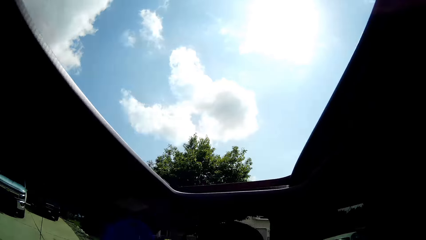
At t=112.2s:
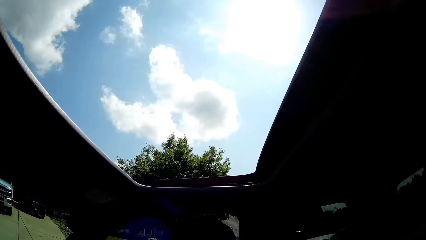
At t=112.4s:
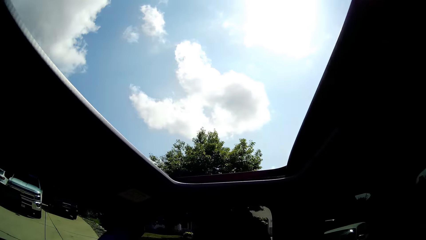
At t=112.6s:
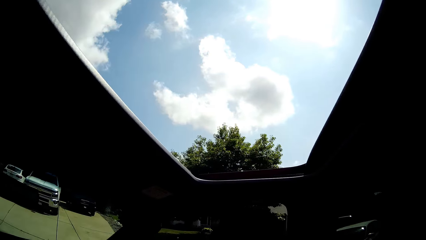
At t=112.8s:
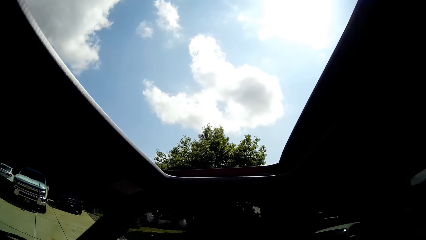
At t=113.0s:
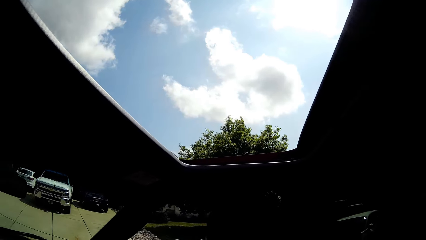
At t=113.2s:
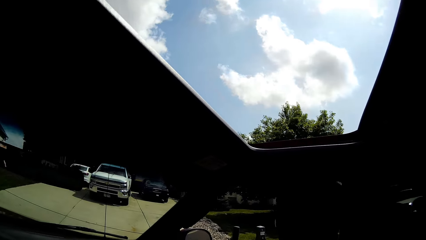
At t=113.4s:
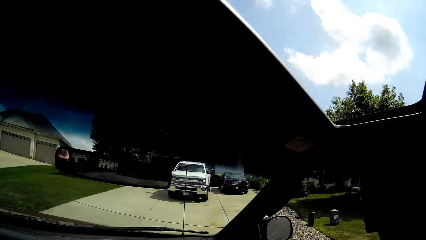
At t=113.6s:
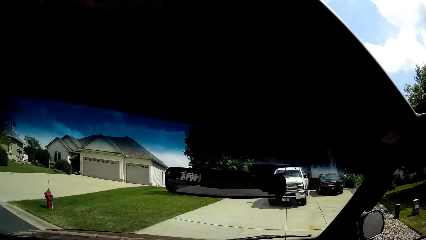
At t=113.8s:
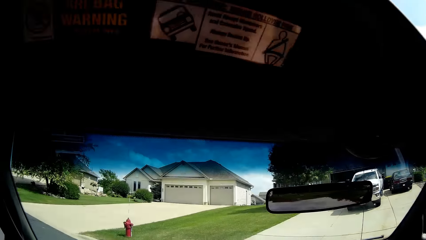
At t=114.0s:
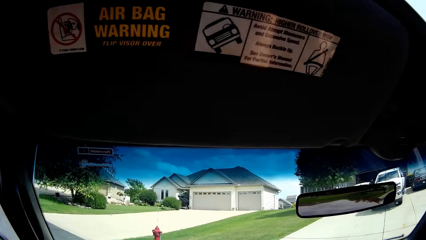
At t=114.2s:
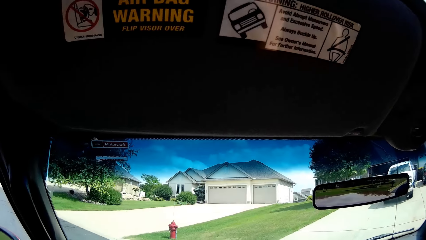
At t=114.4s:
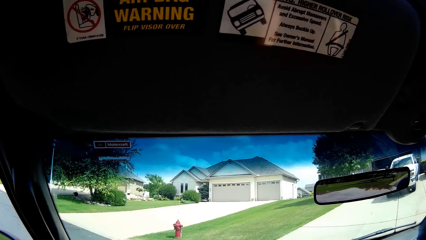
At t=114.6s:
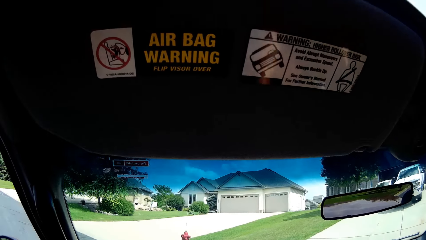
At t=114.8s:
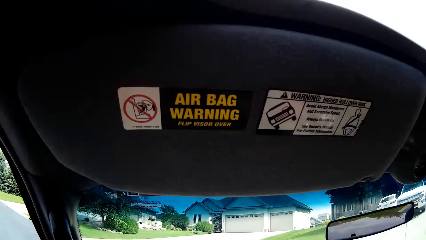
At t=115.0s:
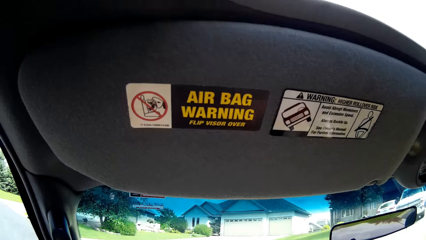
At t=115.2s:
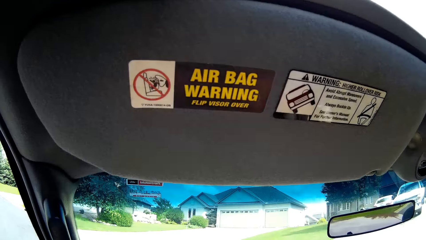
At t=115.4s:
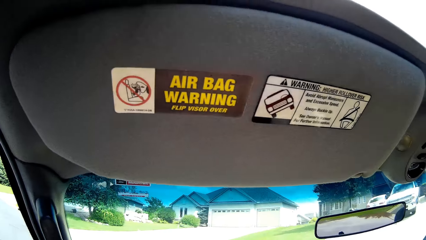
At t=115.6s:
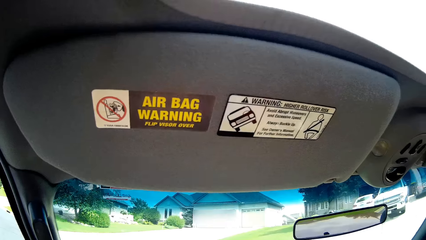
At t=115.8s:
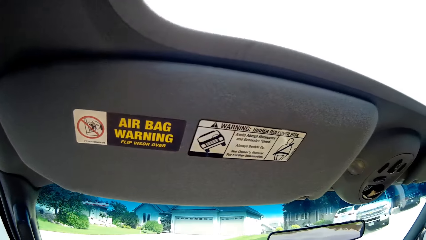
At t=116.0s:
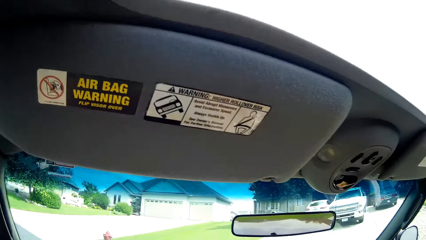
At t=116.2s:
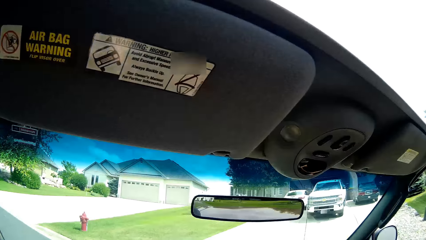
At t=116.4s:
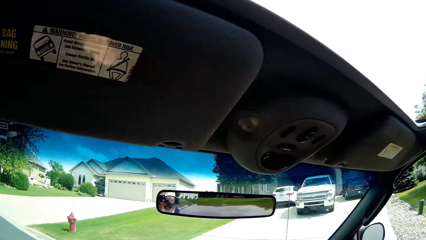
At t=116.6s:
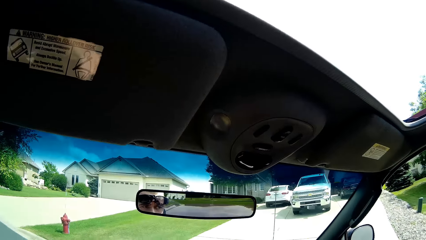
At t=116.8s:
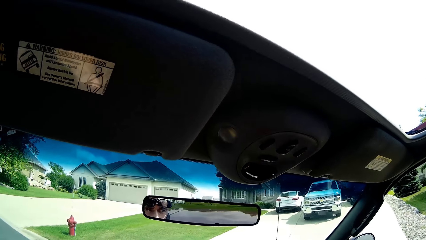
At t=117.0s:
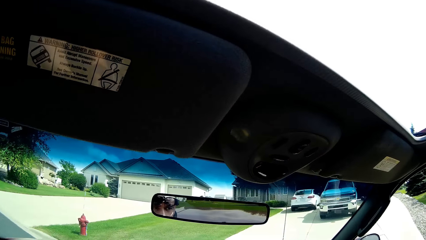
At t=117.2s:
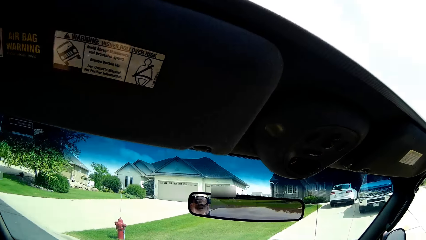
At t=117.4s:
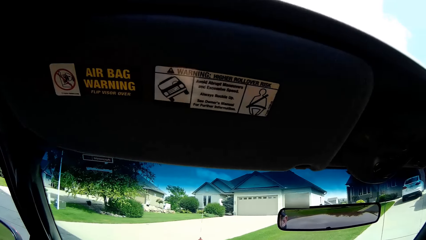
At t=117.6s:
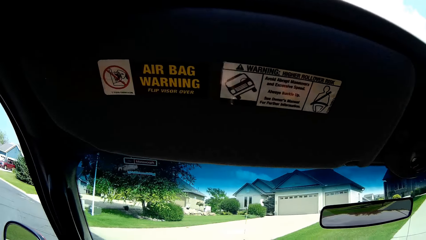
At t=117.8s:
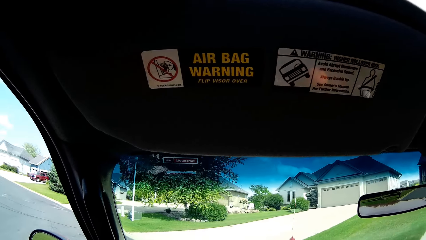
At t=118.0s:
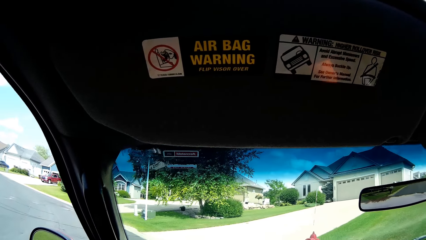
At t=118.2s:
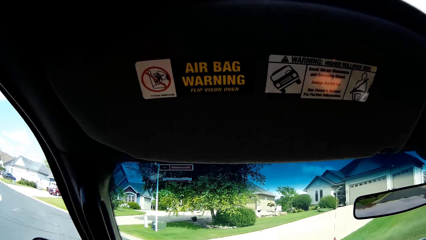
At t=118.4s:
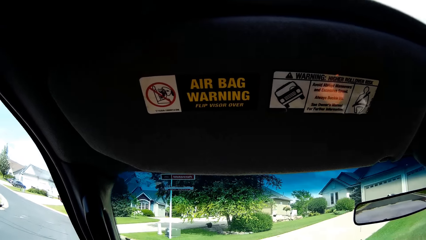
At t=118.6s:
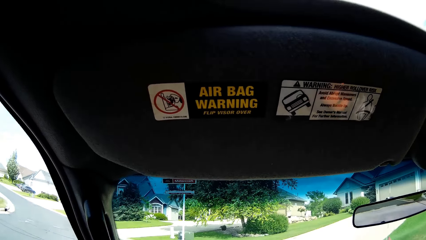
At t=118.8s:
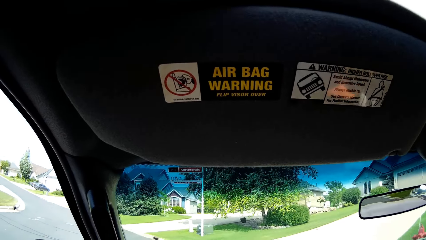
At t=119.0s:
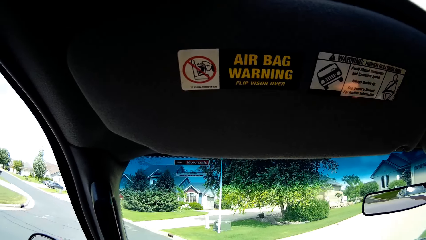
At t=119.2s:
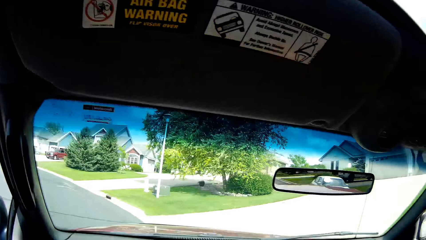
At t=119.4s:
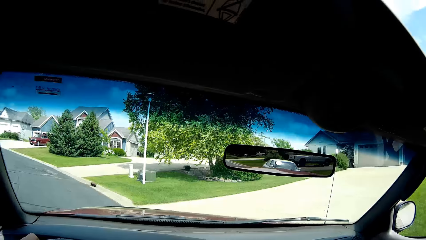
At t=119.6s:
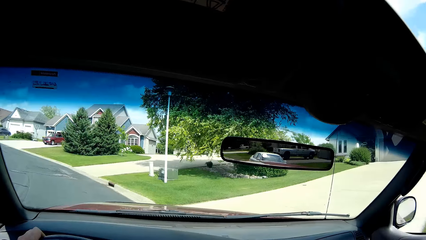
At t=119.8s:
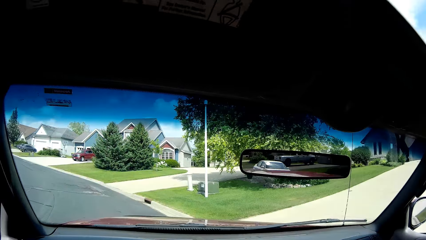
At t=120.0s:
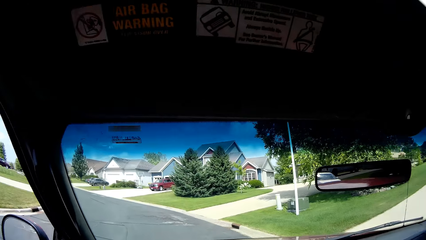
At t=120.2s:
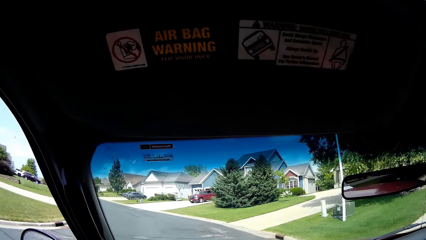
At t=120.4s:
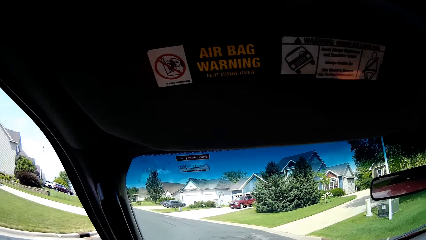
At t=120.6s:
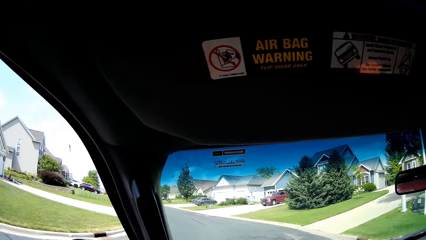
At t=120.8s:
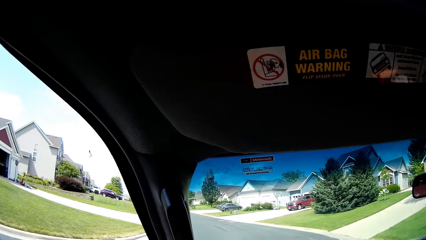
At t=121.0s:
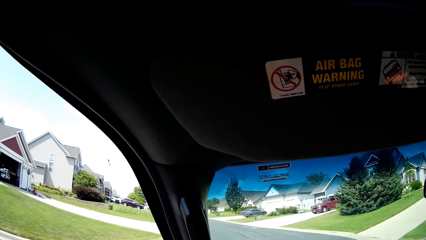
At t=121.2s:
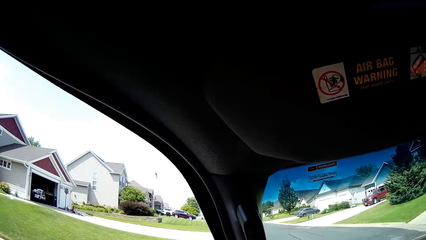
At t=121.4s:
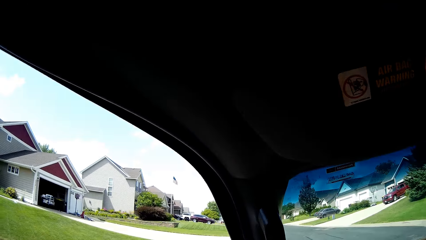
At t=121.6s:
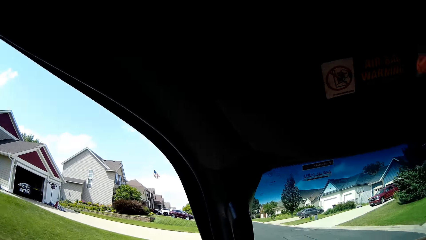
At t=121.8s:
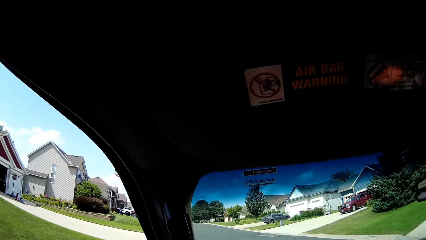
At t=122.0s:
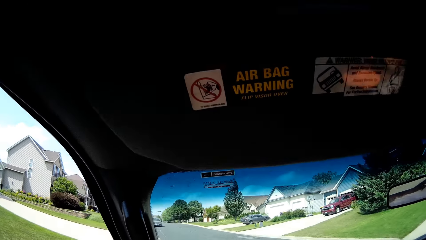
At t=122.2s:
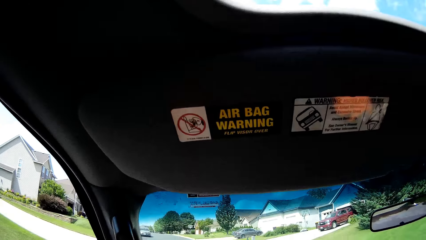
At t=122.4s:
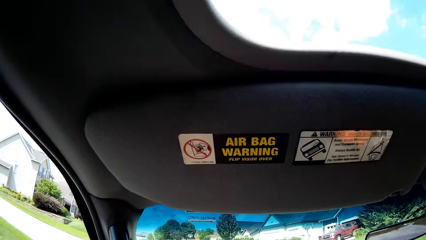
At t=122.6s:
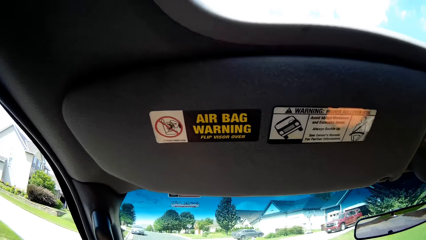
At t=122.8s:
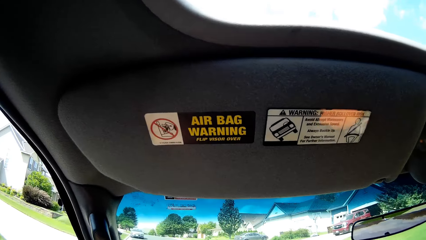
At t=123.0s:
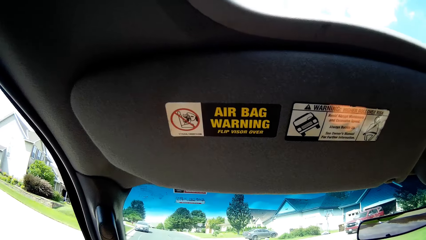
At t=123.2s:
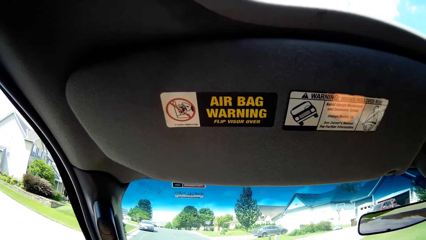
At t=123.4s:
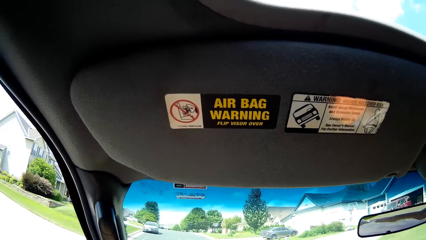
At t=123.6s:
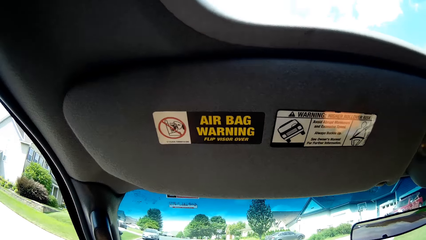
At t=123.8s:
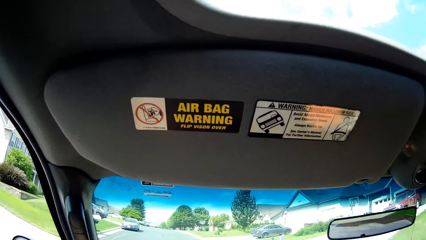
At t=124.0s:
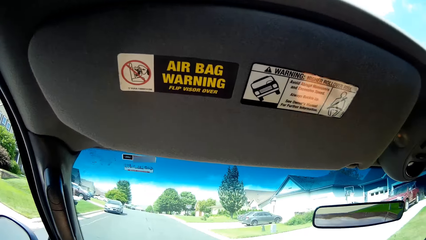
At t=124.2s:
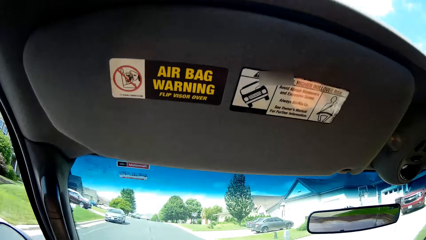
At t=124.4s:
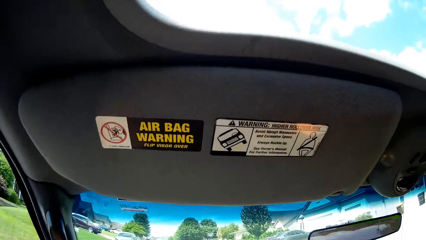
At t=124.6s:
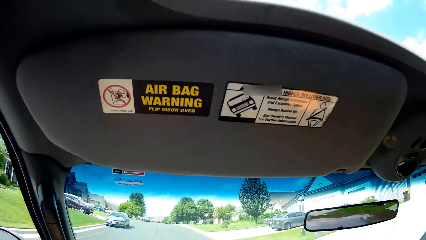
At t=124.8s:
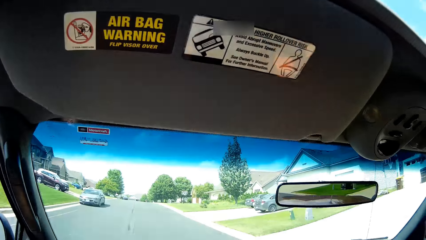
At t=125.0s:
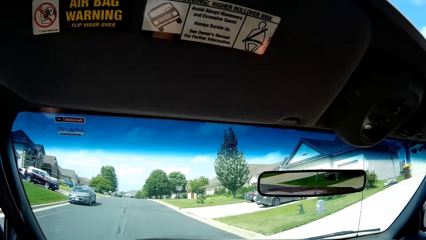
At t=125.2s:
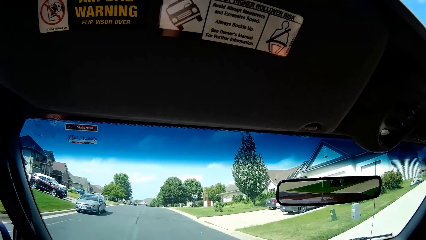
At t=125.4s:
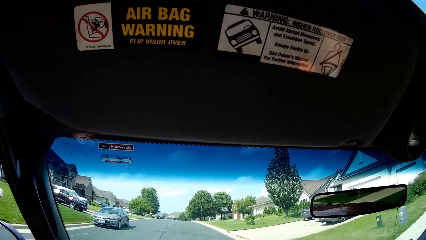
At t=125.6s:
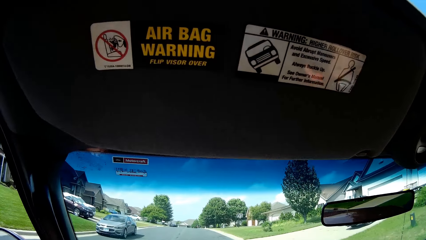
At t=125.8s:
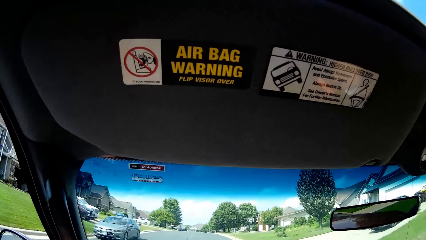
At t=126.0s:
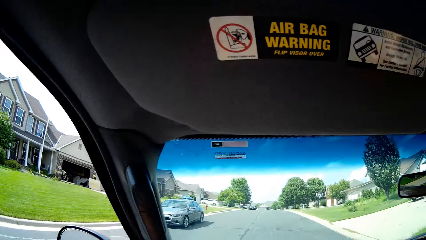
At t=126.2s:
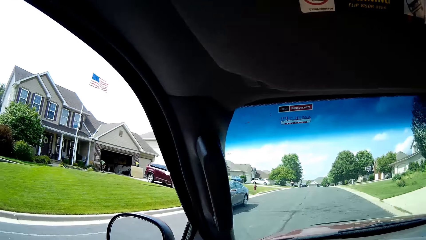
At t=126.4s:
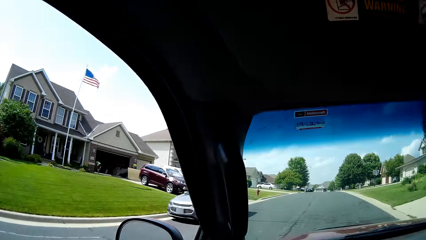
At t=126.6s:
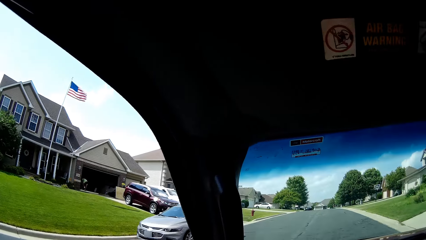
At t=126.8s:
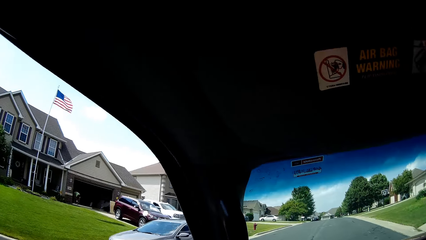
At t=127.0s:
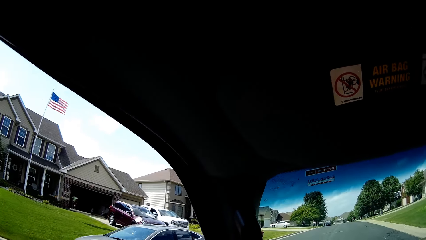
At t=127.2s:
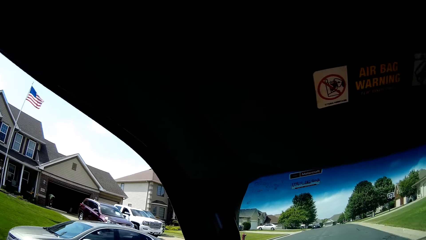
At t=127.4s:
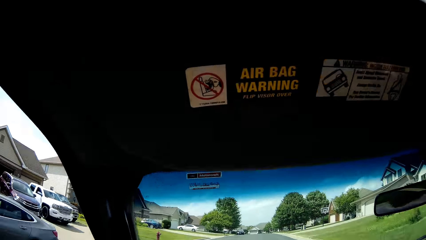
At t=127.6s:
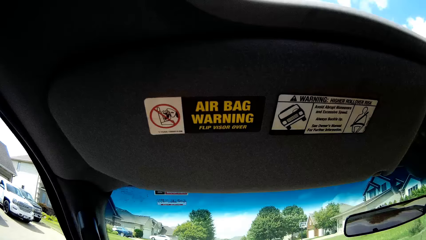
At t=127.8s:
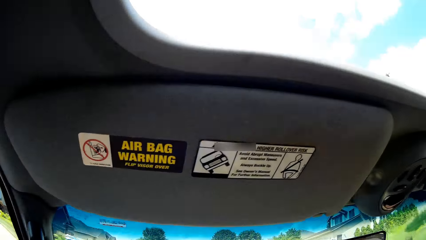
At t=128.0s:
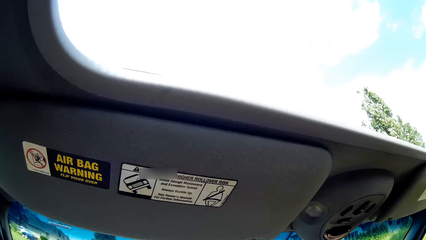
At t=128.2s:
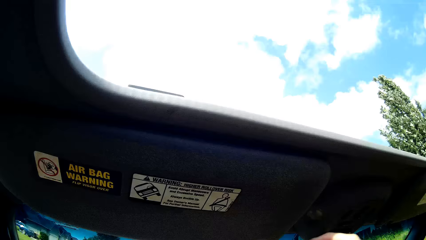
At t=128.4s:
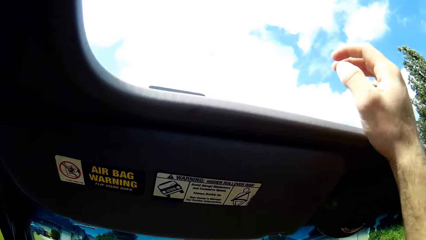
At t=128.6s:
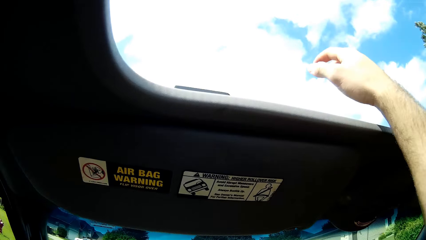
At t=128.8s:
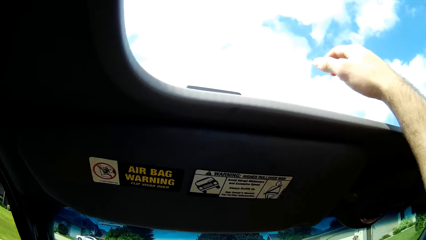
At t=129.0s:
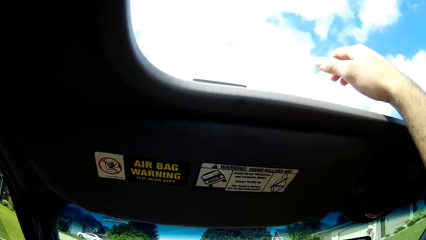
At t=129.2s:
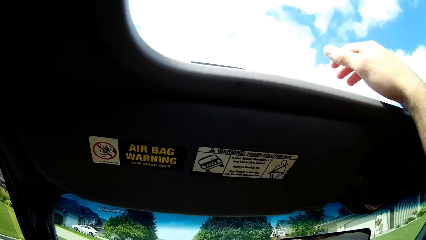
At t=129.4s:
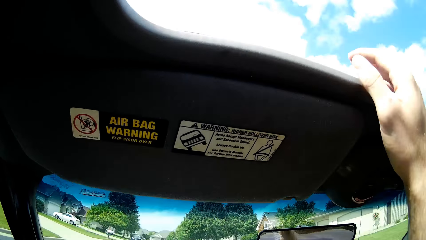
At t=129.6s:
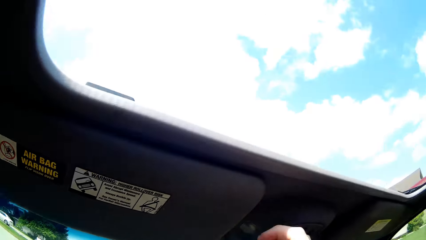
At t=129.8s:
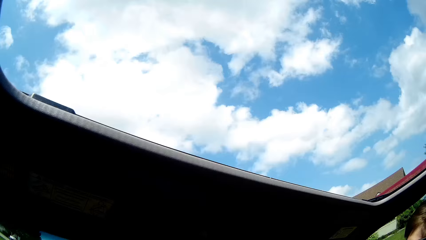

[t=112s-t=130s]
The camera wearer drives the car on the road. He puts his hand through the sunroof.
